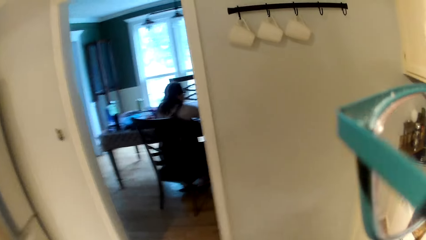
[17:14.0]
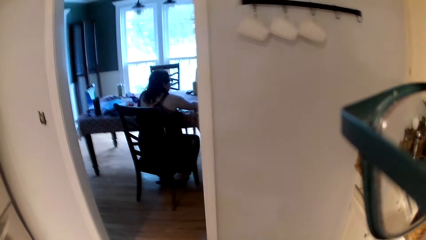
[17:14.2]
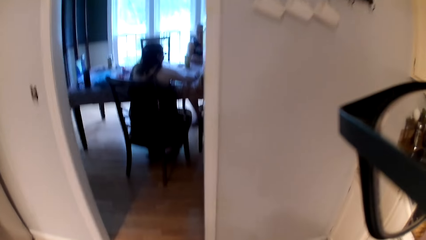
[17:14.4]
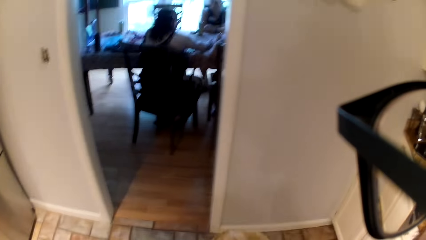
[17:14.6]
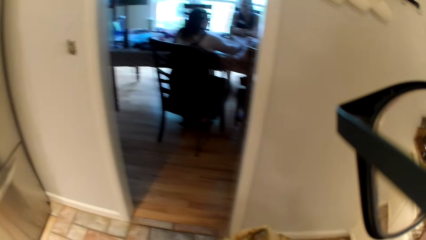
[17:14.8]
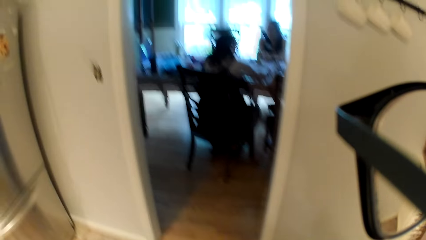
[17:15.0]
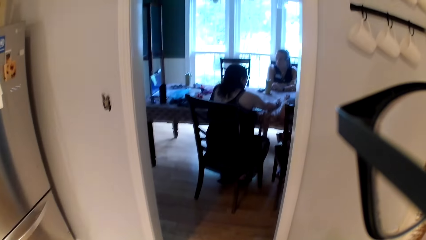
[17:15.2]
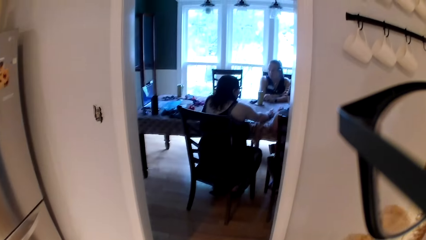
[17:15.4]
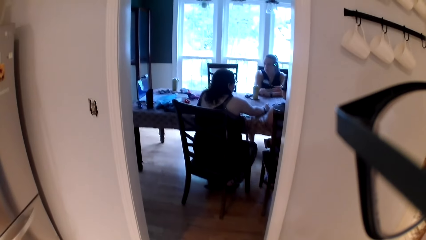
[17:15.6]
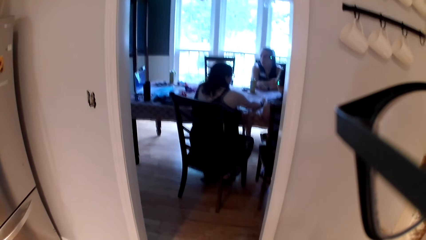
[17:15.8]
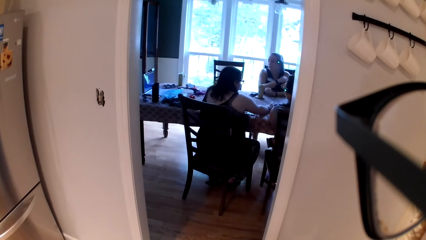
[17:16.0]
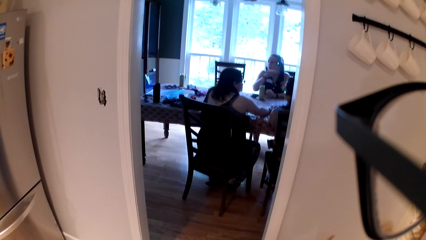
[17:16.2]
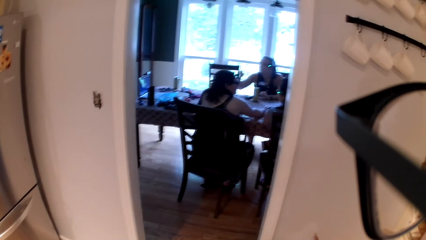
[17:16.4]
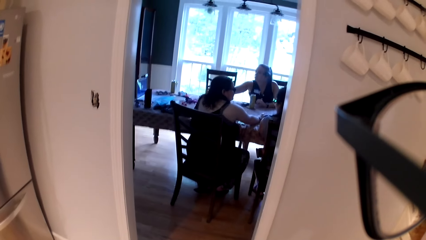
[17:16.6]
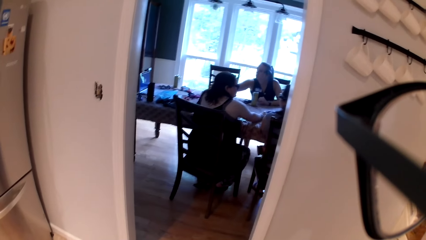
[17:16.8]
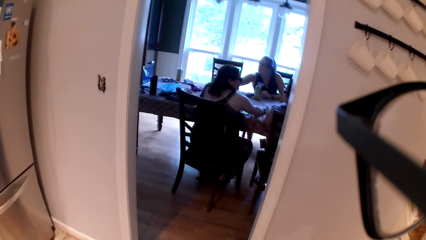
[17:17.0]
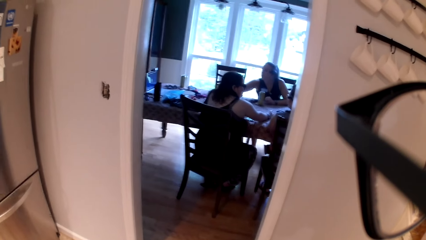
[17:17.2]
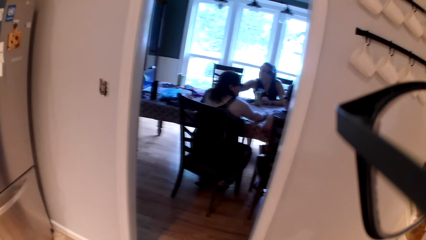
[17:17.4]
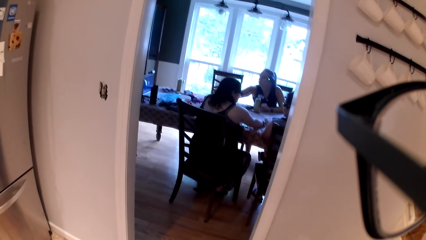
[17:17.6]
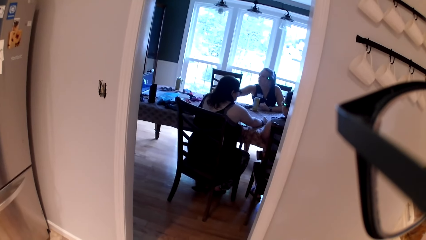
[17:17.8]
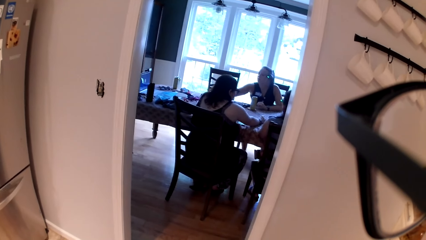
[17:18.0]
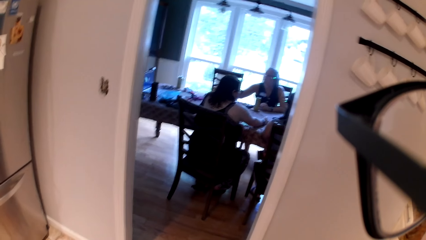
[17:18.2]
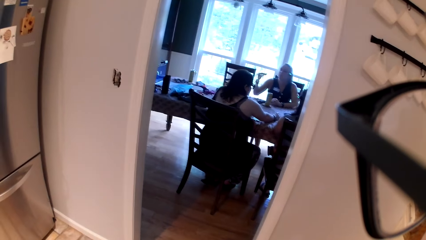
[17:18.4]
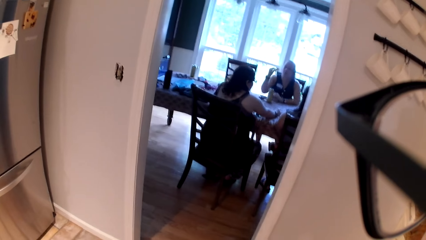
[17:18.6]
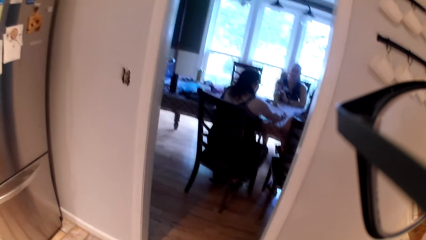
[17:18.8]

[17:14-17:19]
The camera wearer cleans the cup in his left hand with the napkin in his right hand.

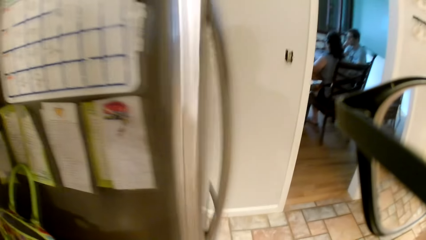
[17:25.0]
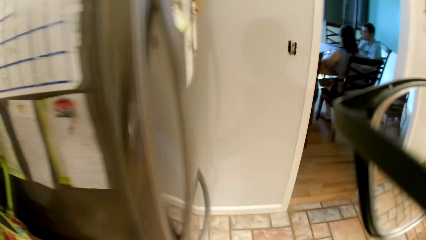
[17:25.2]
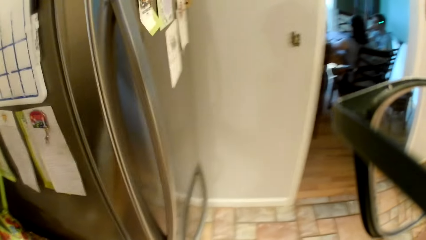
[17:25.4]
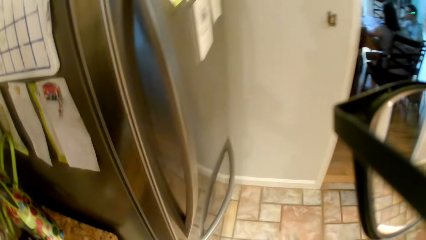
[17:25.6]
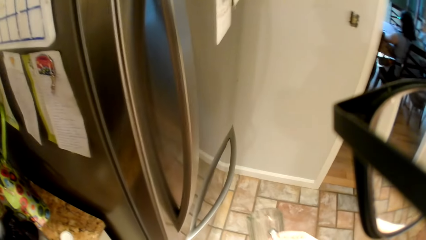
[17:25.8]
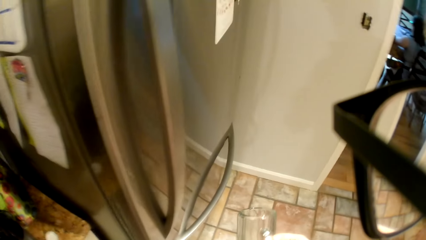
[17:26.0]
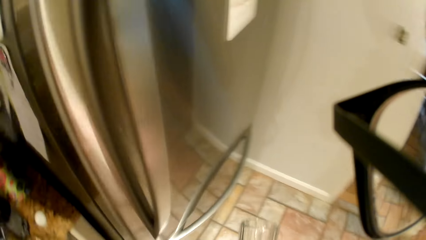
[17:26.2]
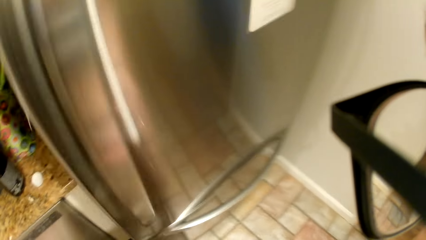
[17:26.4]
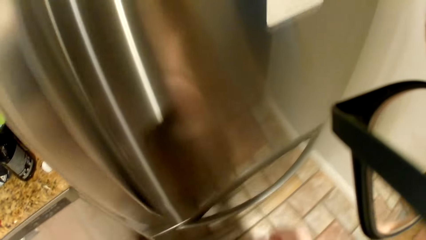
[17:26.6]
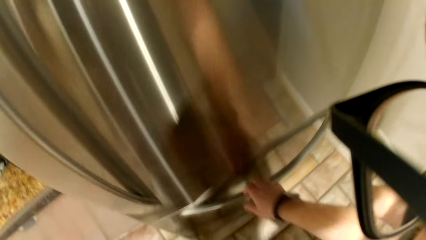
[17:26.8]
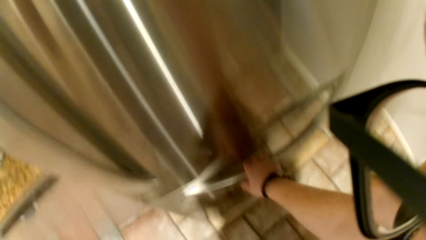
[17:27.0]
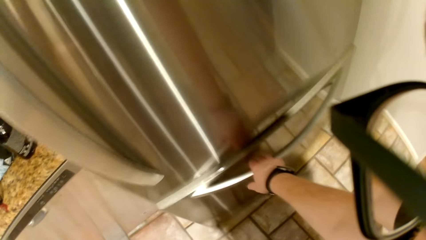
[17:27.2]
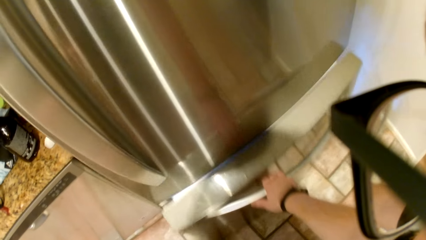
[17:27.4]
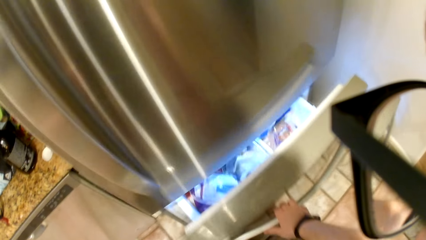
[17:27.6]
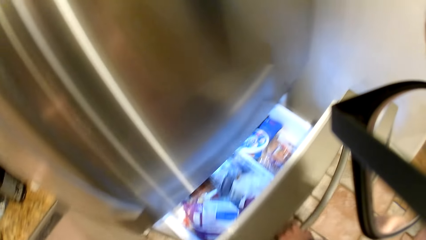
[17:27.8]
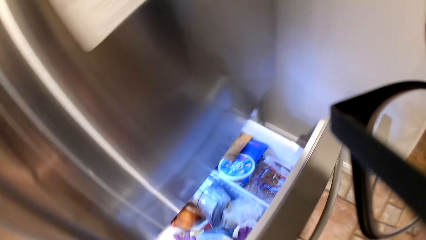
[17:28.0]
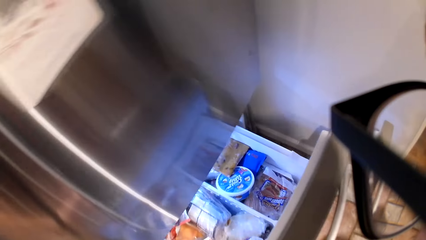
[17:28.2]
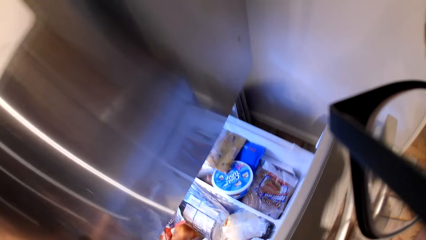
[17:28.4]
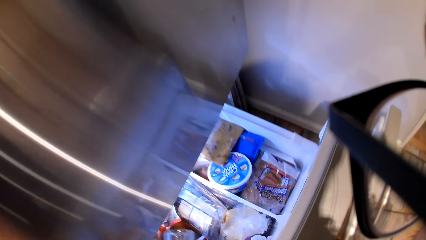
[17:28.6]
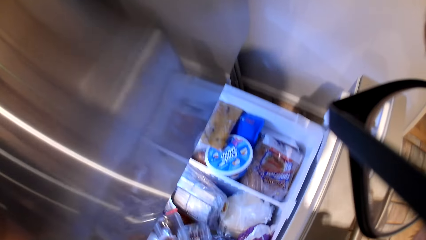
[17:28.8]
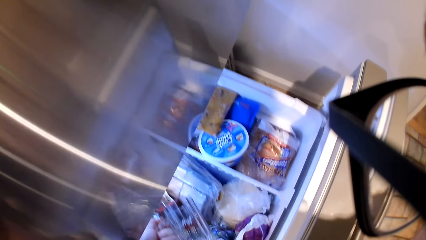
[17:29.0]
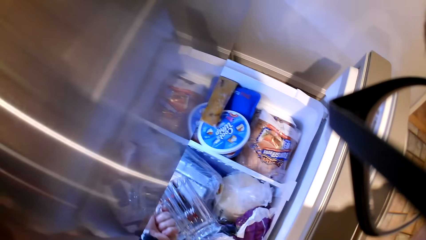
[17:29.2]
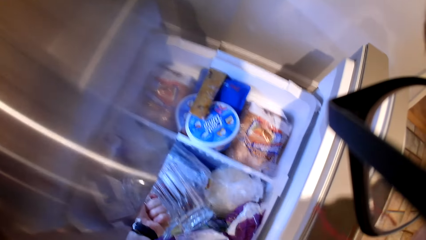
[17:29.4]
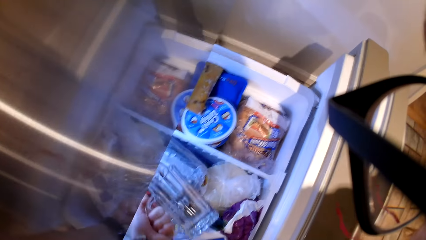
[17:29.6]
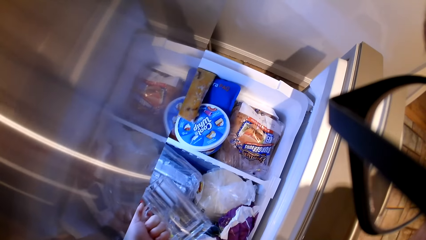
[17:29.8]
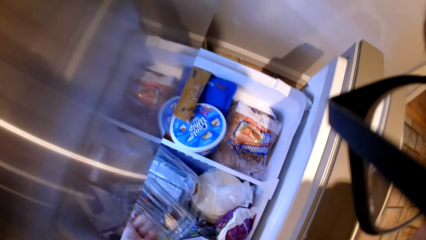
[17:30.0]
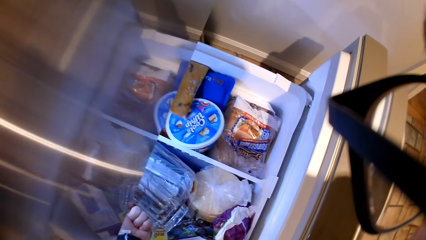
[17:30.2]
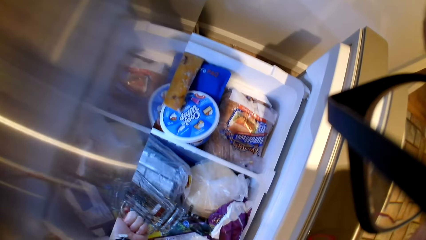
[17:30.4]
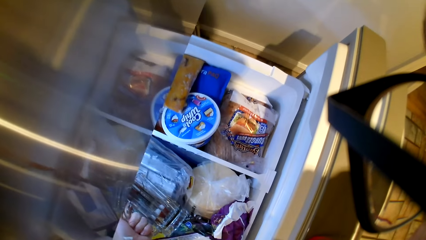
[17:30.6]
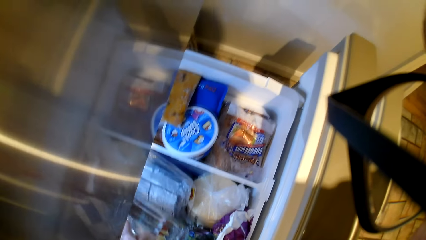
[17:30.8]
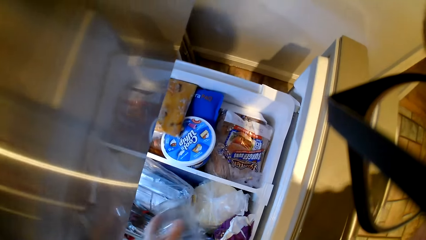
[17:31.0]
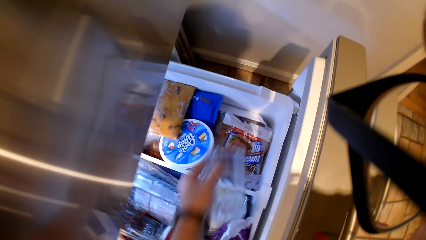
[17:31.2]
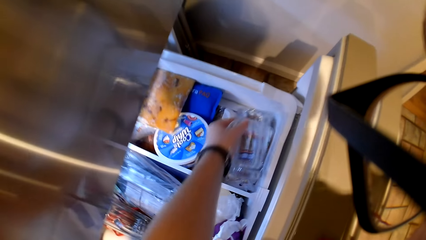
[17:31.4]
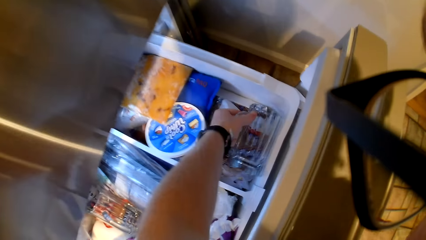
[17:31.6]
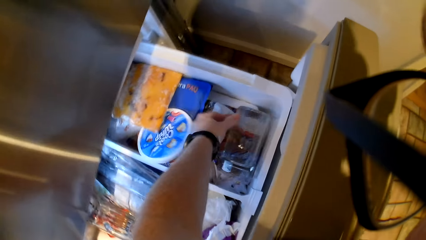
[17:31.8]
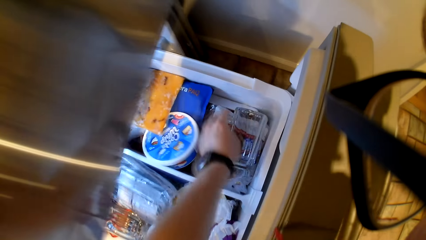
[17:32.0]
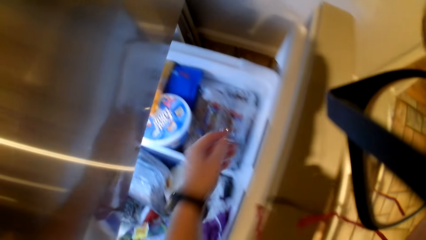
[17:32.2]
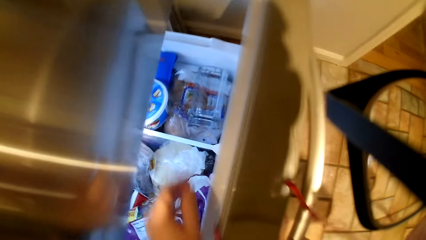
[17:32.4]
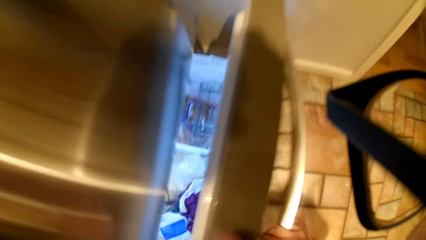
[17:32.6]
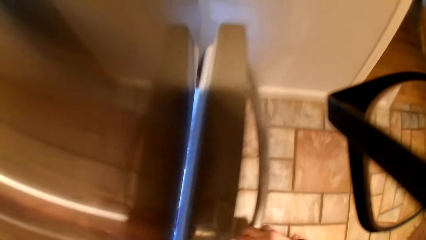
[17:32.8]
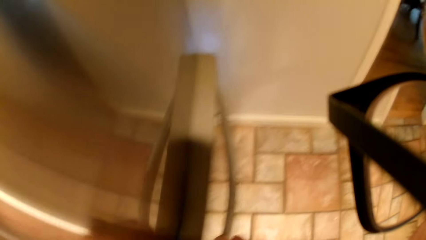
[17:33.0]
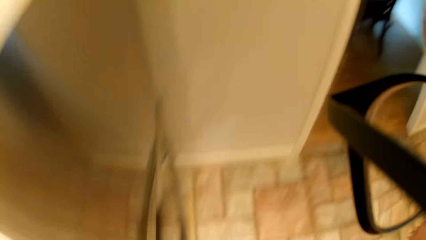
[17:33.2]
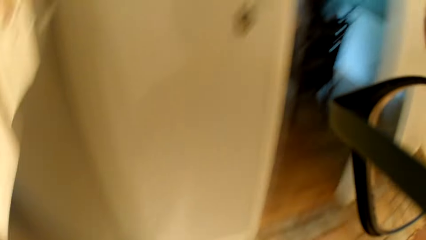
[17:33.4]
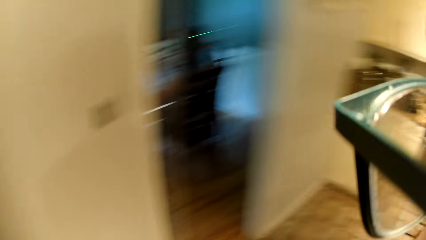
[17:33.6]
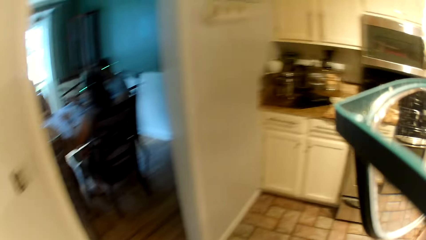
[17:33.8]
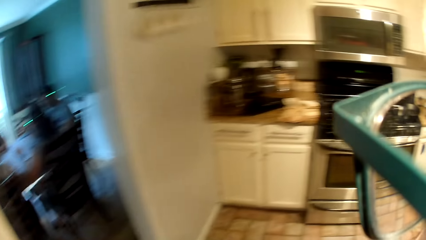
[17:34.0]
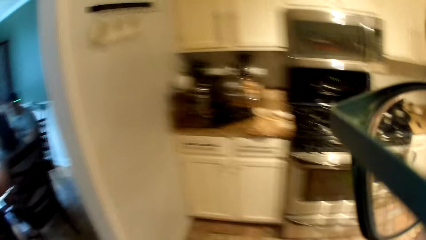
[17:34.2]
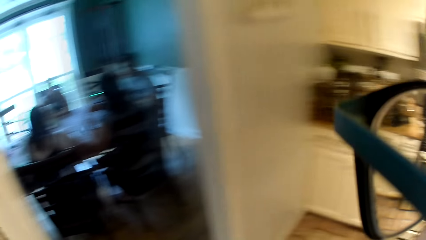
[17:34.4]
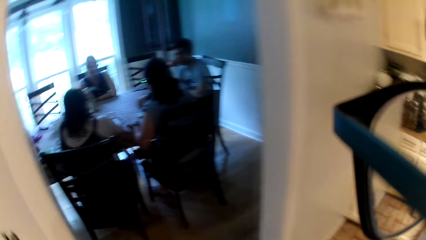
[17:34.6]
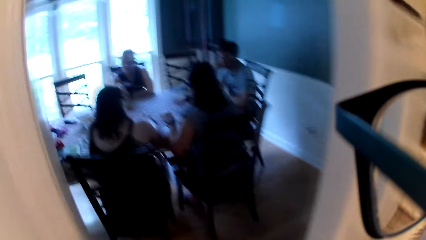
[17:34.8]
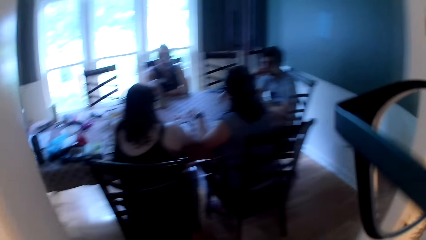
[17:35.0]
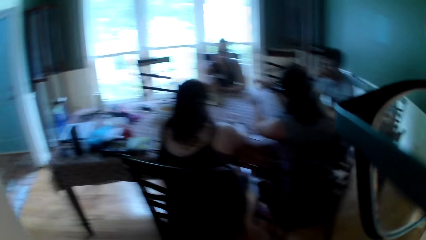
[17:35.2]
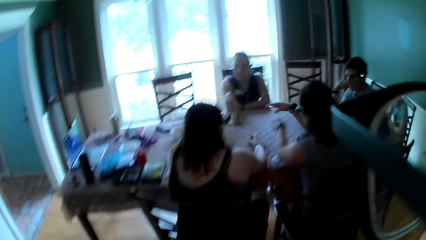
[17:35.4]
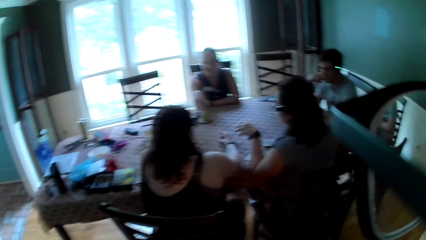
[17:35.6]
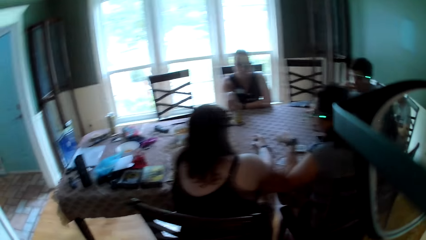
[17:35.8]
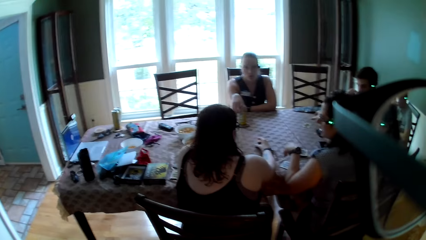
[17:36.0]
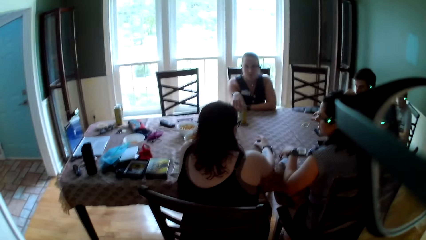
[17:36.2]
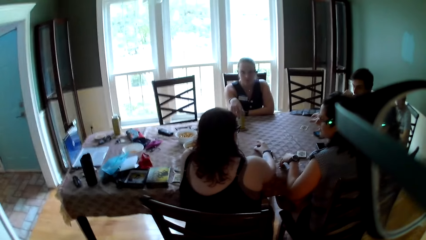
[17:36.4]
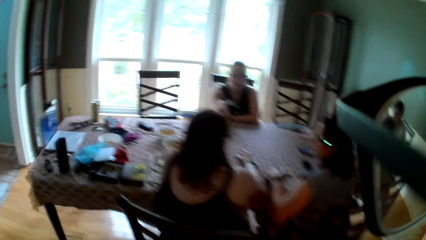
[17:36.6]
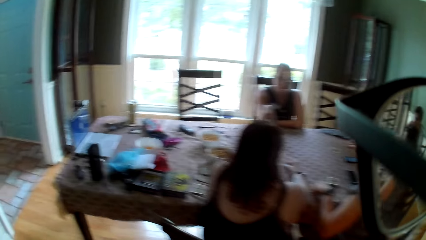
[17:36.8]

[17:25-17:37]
The camera wearer opens the lower compartment door of the refrigerator with his right hand. He puts the cup in his left hand in the refrigerator. He closes the lower compartment door with his right hand. He walks back to the dining room.
